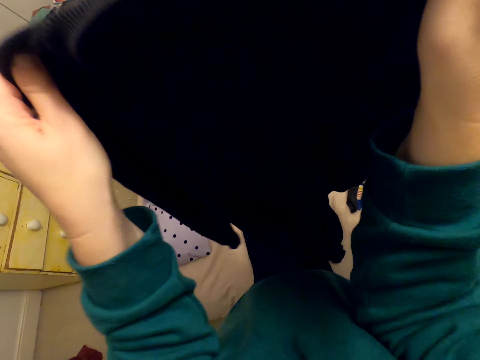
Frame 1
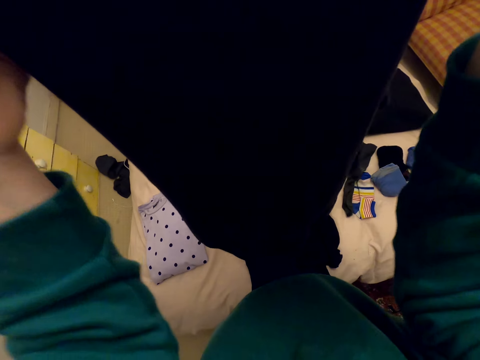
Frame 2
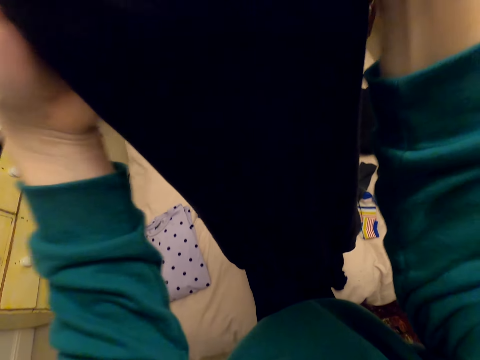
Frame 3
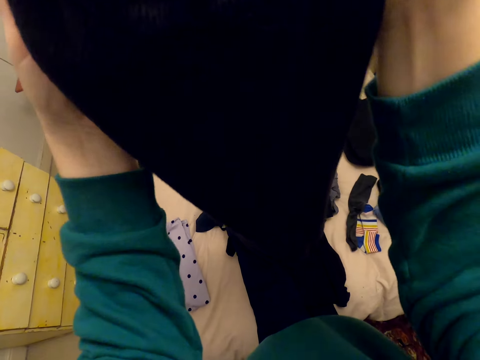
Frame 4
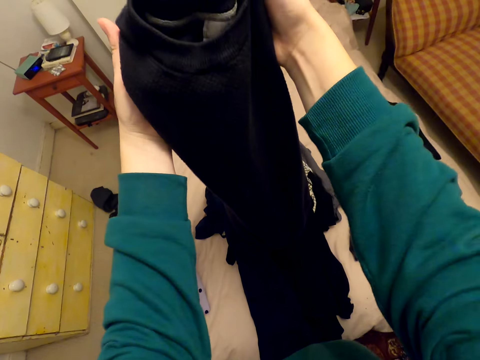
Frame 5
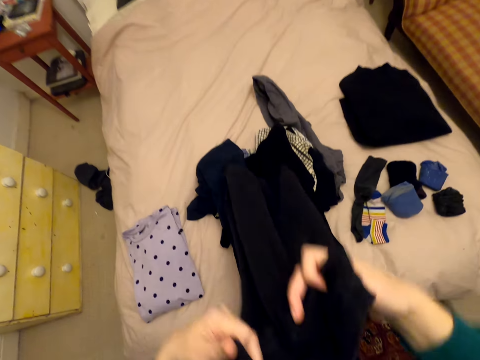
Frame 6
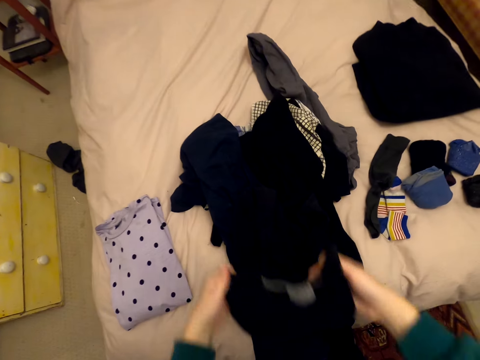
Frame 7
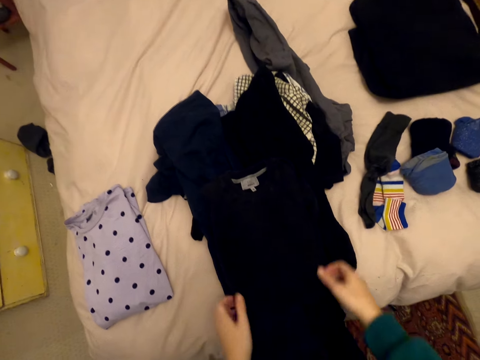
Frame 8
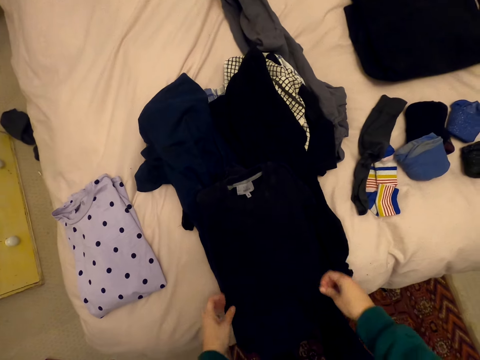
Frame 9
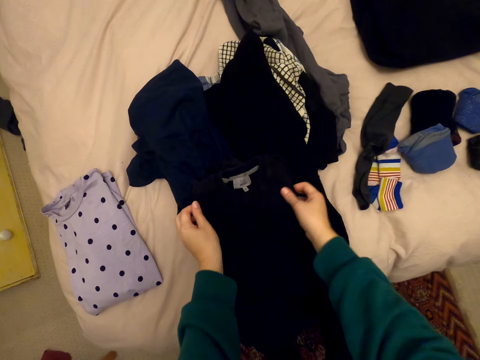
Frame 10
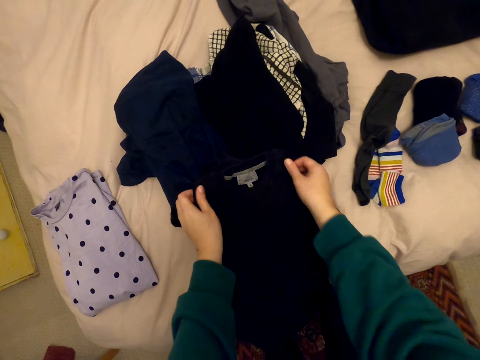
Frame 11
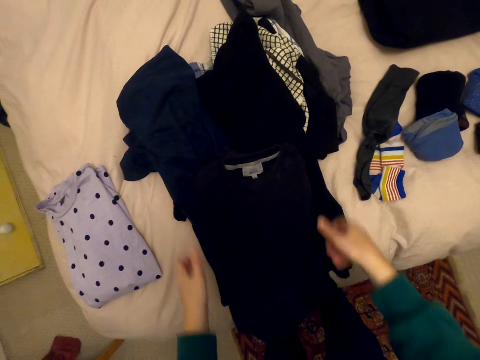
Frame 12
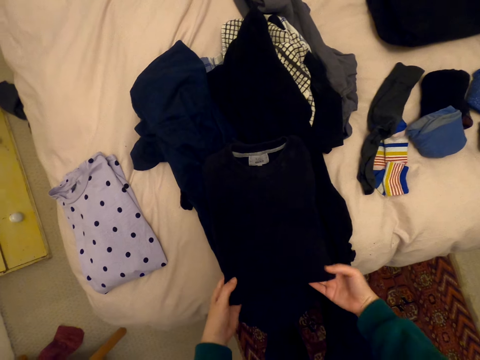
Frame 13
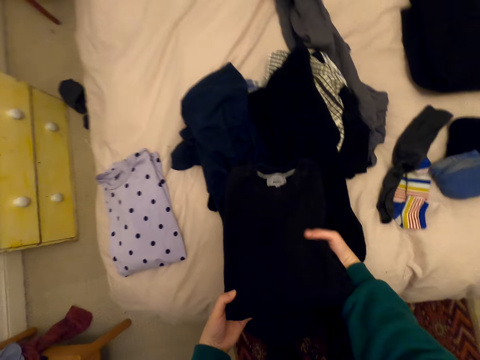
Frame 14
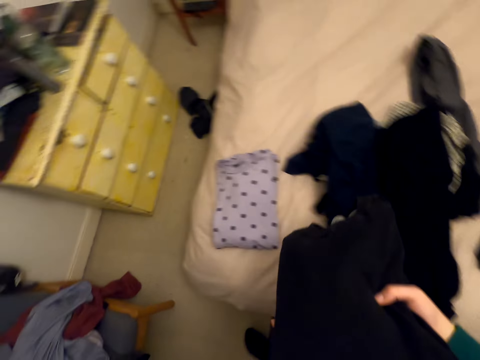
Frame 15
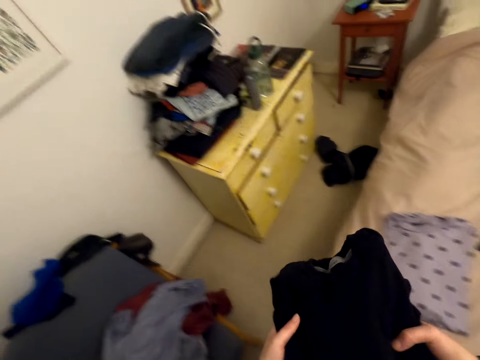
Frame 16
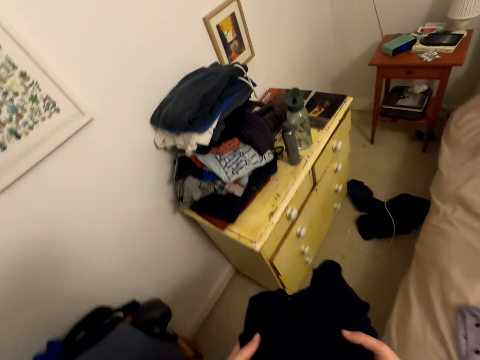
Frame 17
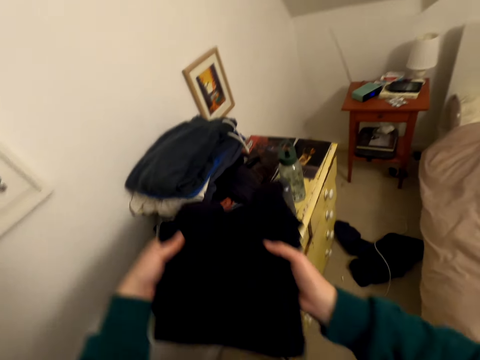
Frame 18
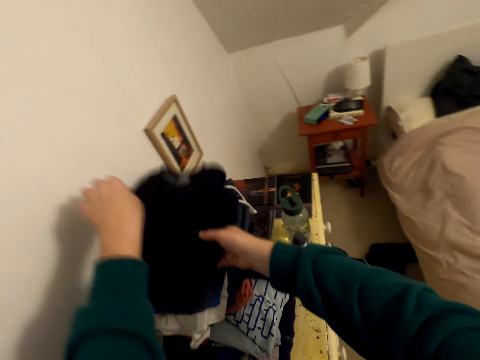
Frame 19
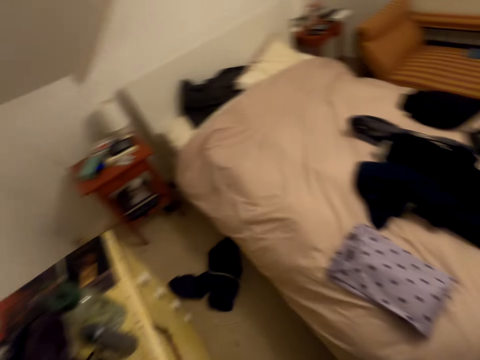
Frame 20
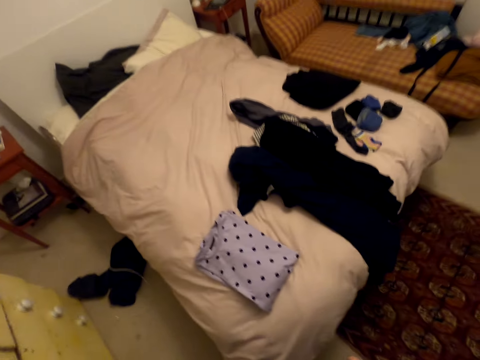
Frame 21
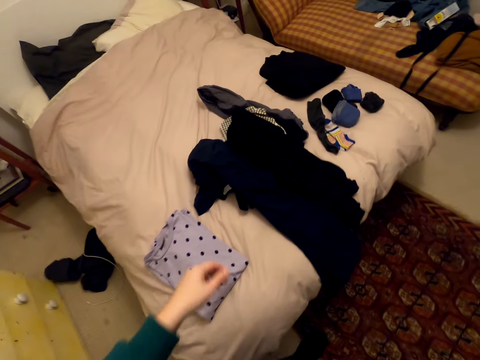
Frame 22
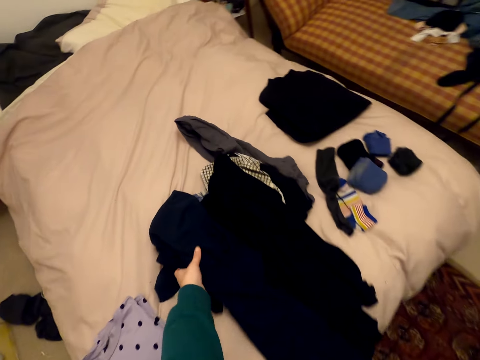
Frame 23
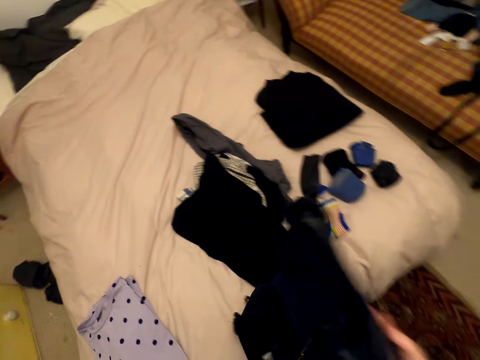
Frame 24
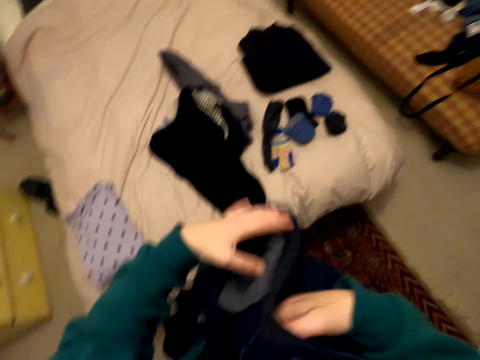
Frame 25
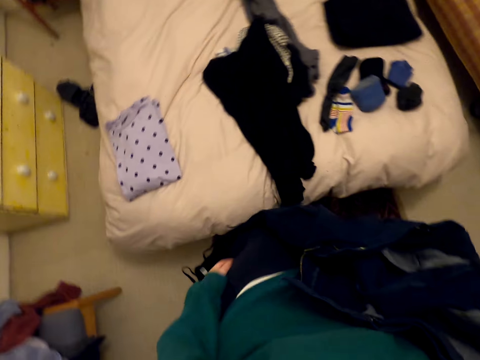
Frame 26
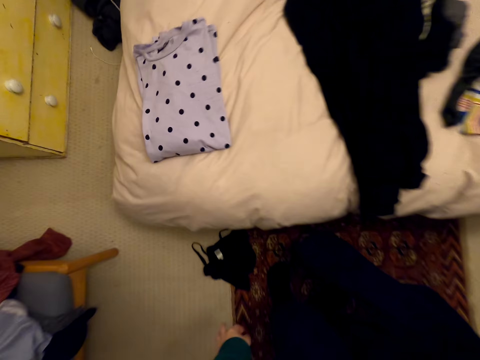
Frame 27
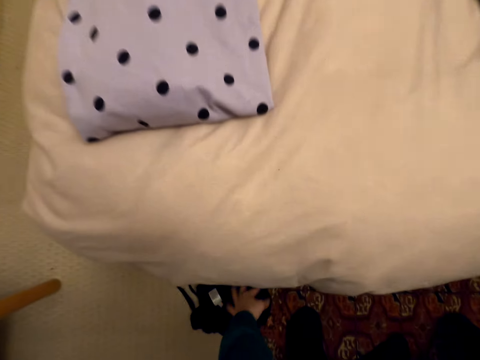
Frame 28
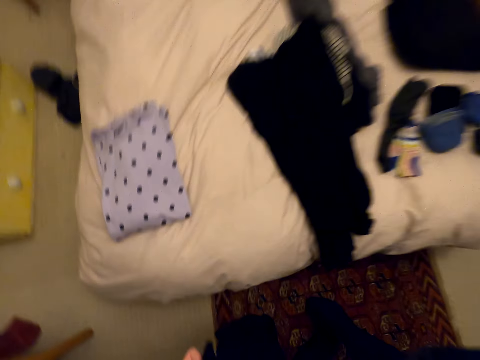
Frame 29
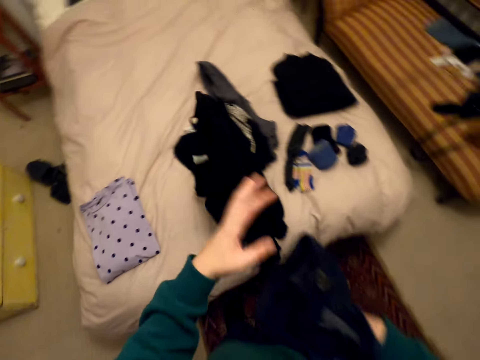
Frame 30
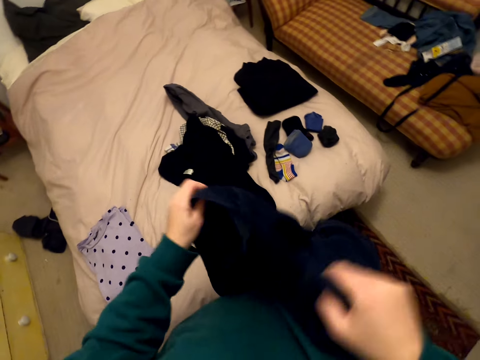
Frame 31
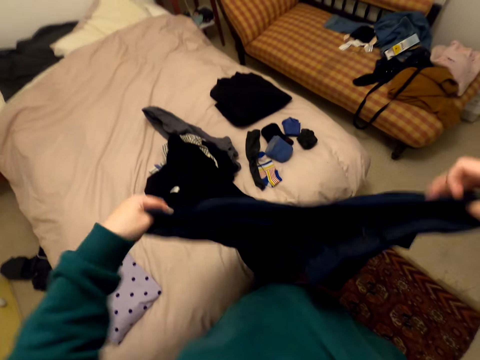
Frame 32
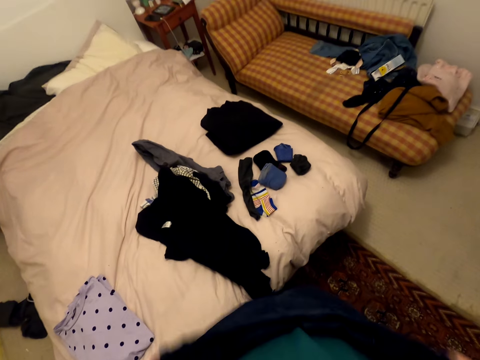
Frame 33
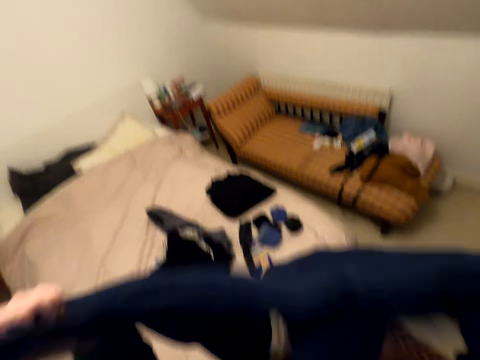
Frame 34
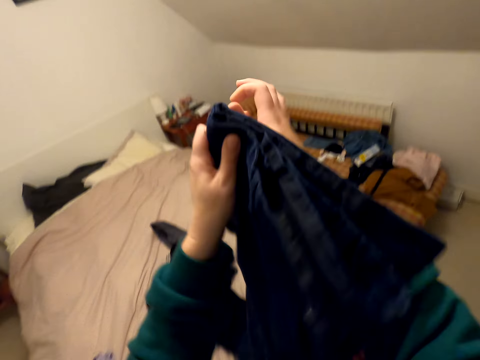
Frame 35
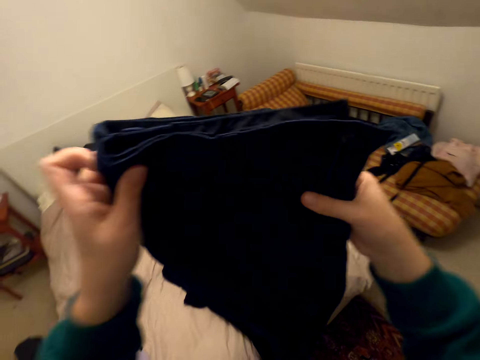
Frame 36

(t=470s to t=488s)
The camera wearer picks up the folded cloth from the bed. They walk around the house. They put the cloth, a sweater, on the cabinet. They walk around the house. They pick up the cloth, a trouser, from the bed. They pick up the cloth, a top, from the floor. They put the cloth on the bed. They fold the trouser.

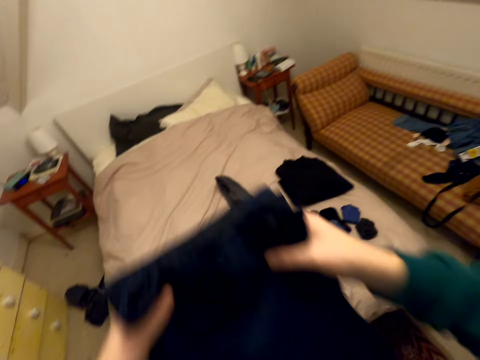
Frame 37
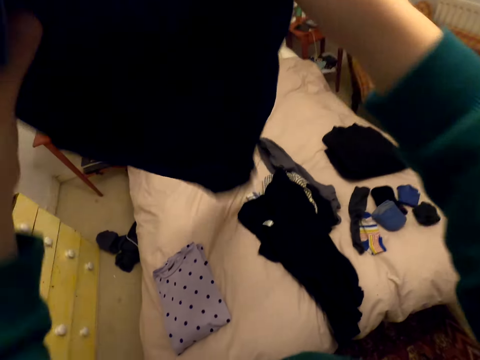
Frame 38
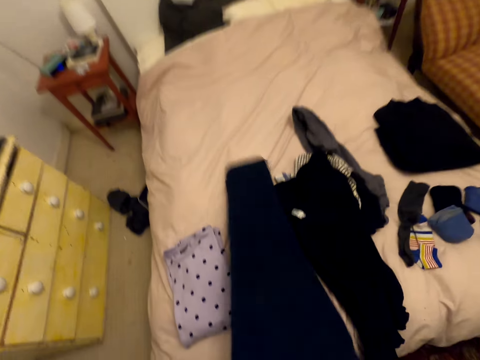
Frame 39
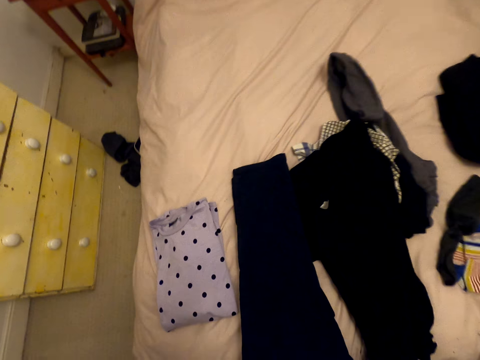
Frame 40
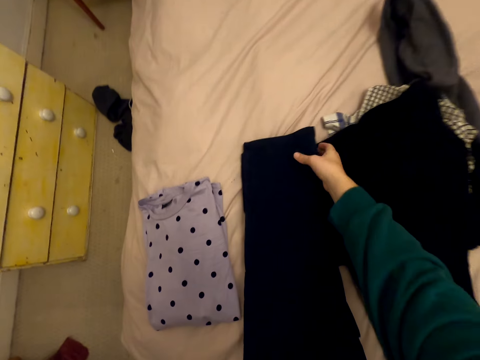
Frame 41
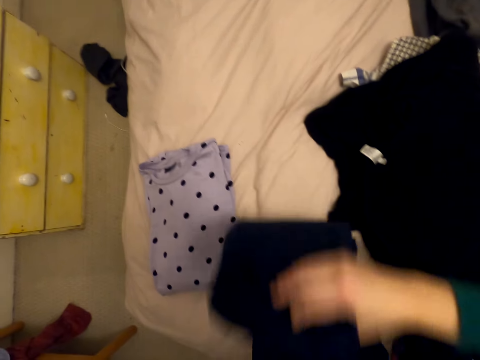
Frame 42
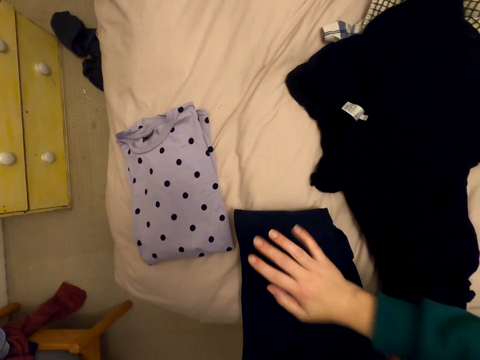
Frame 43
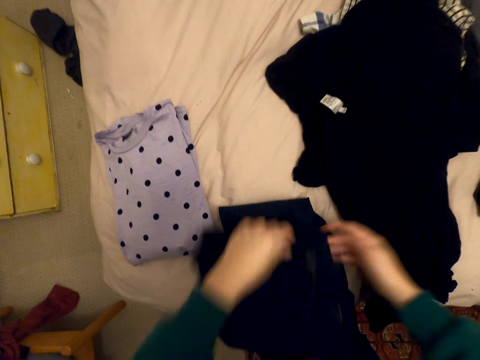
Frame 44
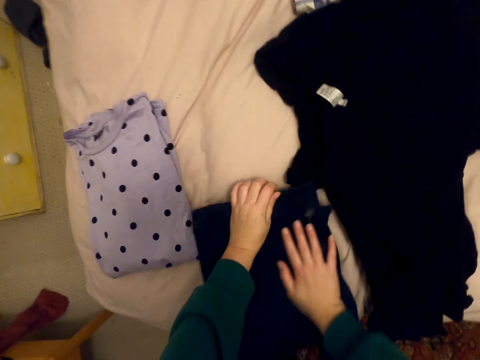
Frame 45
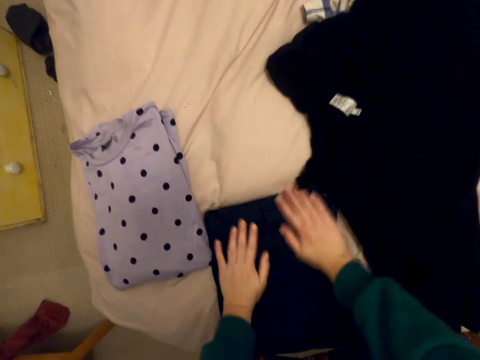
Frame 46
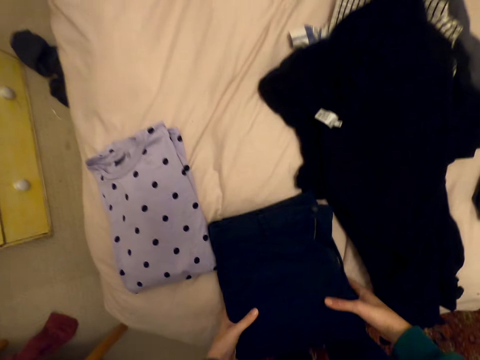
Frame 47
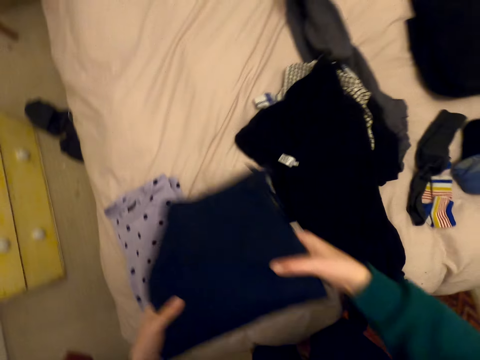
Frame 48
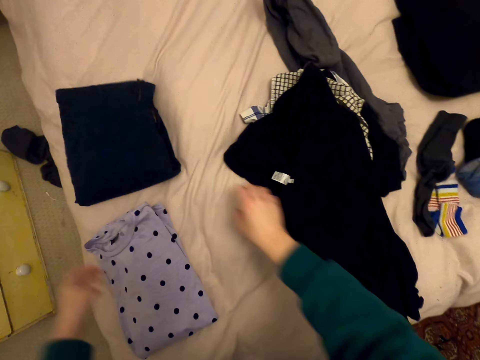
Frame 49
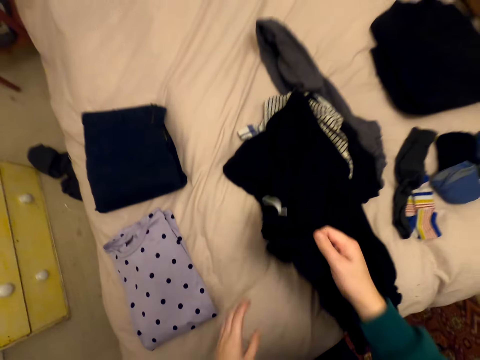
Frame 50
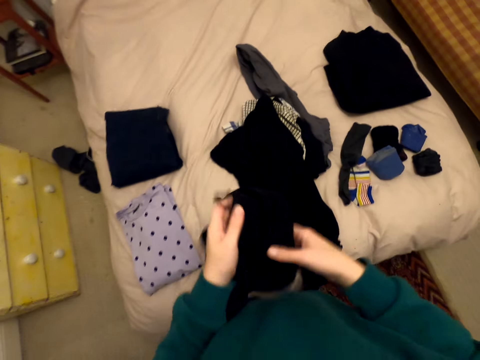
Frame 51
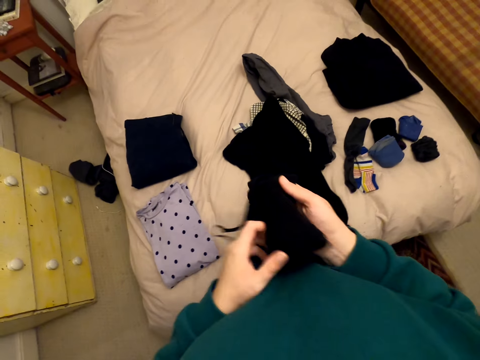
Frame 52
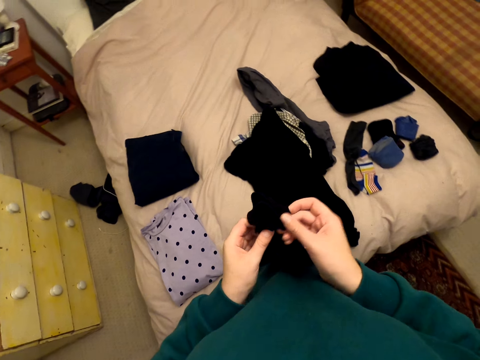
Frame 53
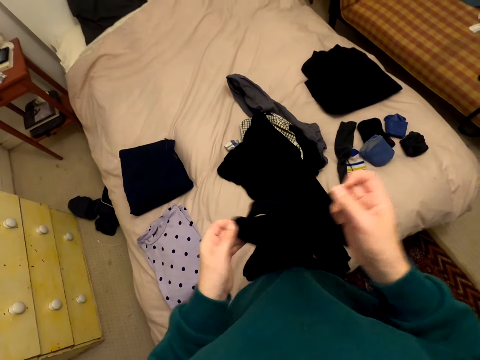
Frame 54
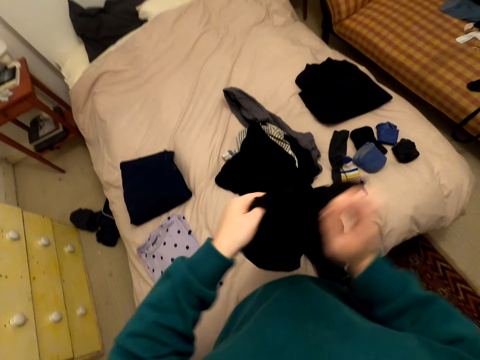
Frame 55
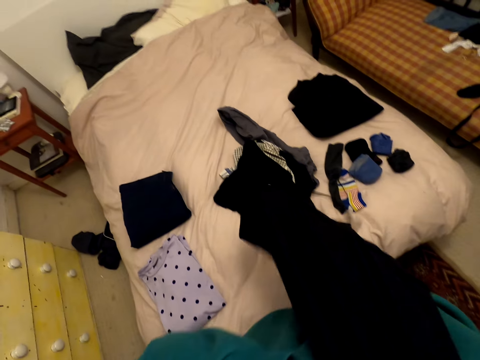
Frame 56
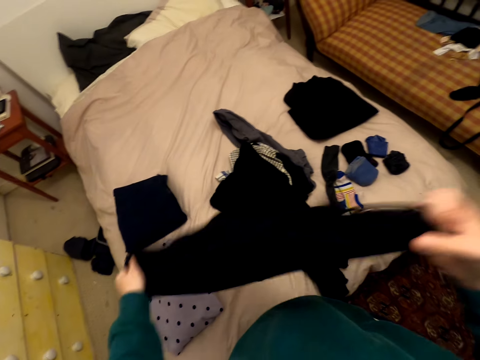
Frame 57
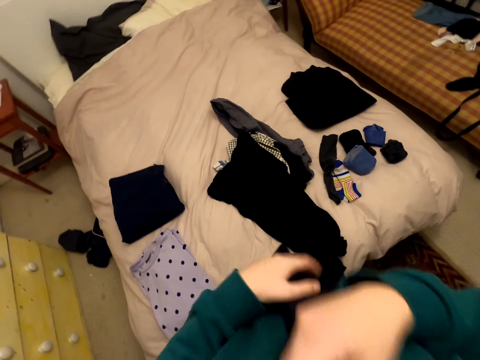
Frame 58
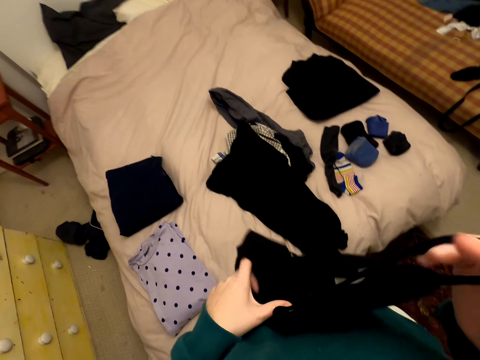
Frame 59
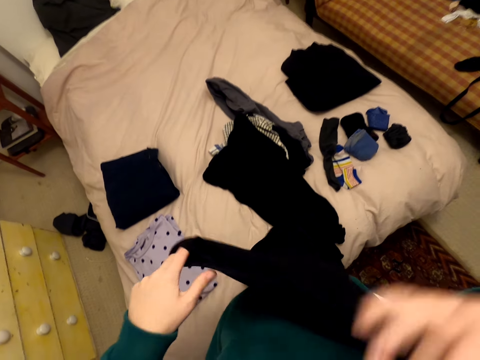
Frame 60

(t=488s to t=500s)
The camera wearer moves the cloth on the bed. She drops the trouser. She picks up the cloth, a top, from the bed. She moves the cloth in her hands. She turns the top inside out.
